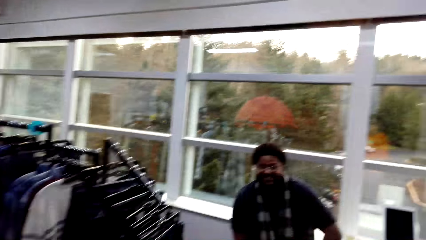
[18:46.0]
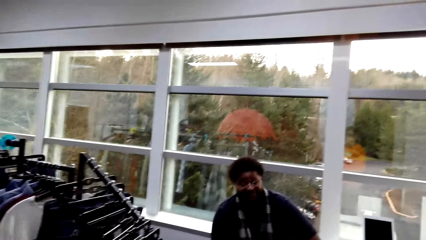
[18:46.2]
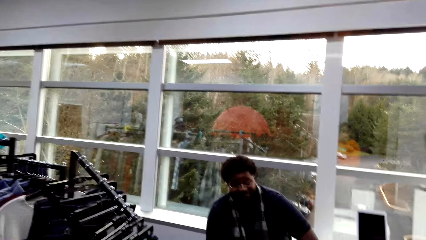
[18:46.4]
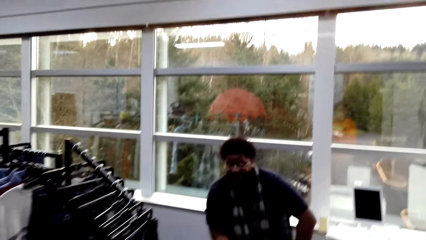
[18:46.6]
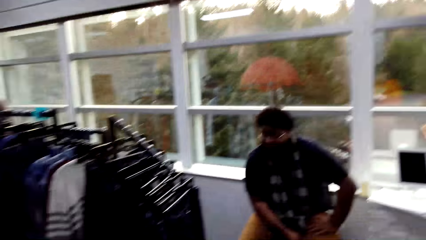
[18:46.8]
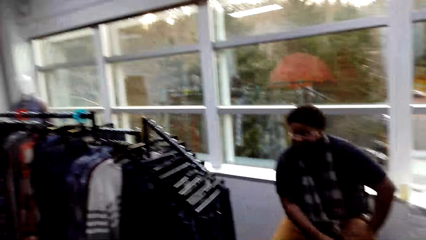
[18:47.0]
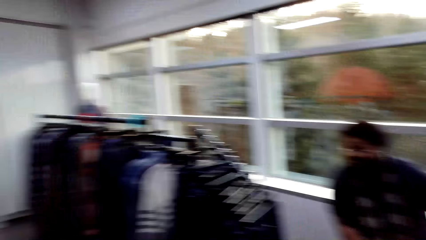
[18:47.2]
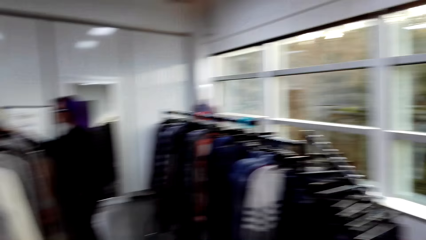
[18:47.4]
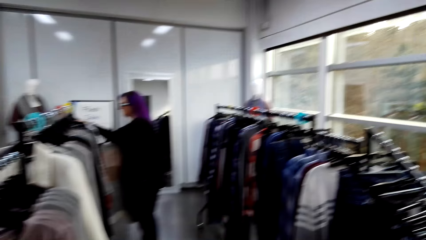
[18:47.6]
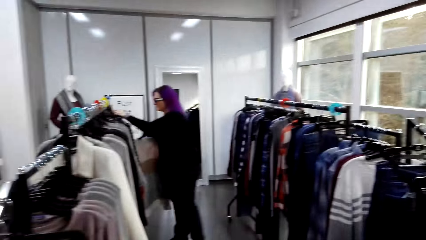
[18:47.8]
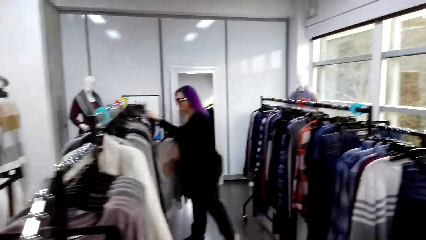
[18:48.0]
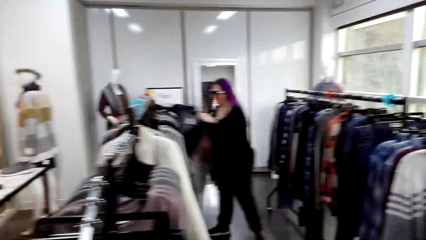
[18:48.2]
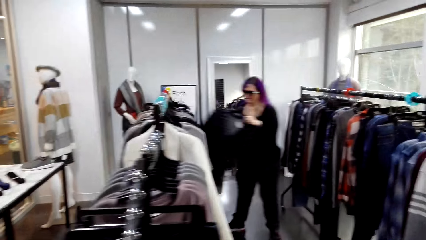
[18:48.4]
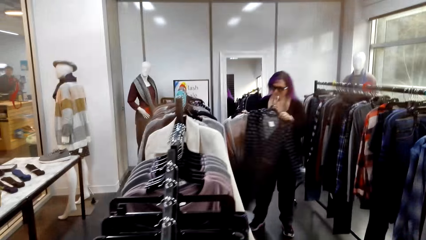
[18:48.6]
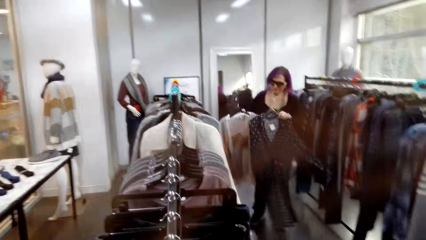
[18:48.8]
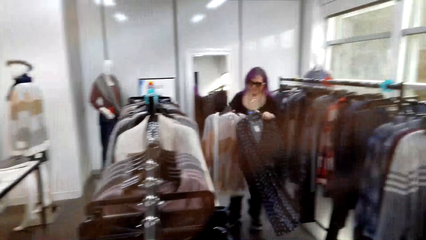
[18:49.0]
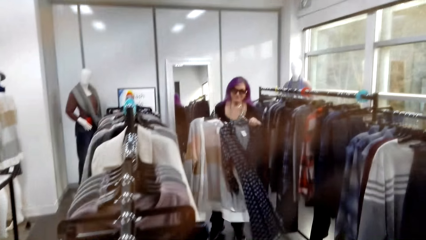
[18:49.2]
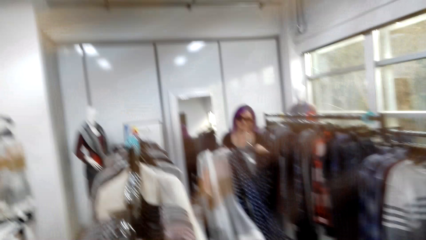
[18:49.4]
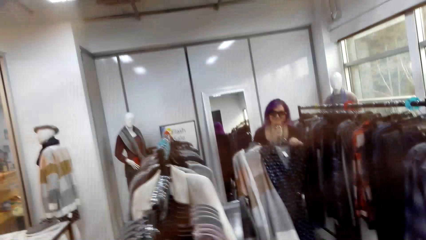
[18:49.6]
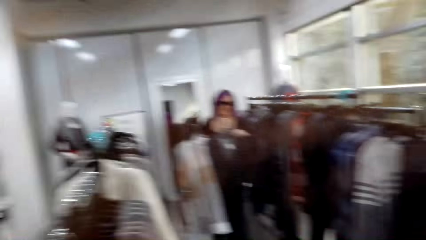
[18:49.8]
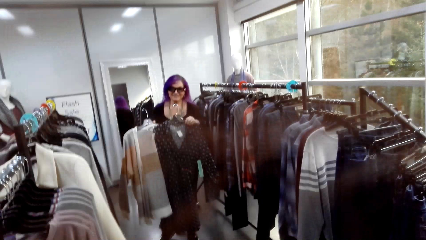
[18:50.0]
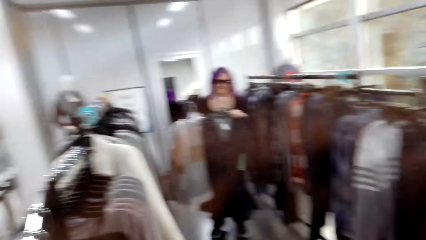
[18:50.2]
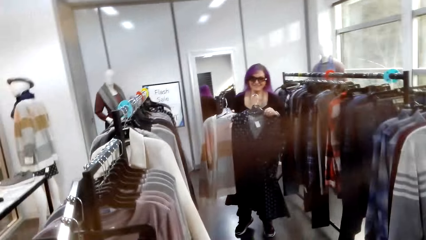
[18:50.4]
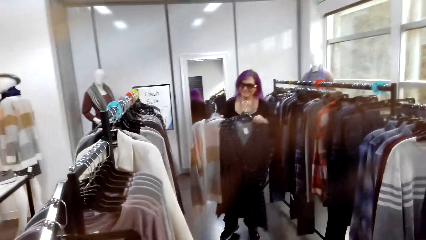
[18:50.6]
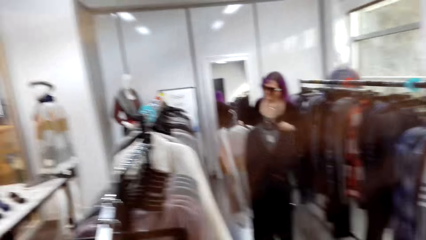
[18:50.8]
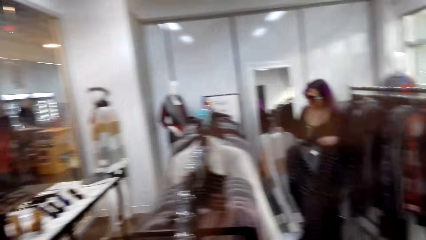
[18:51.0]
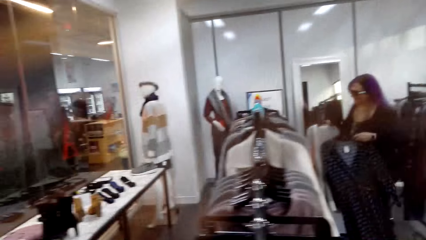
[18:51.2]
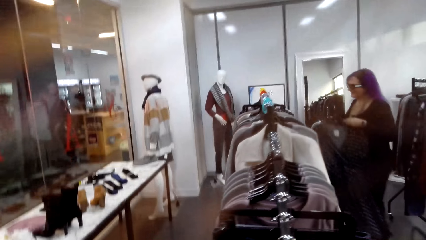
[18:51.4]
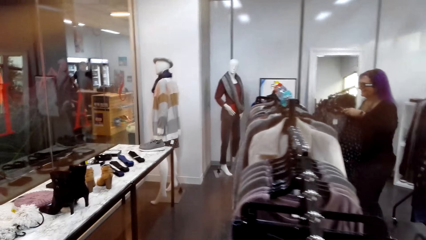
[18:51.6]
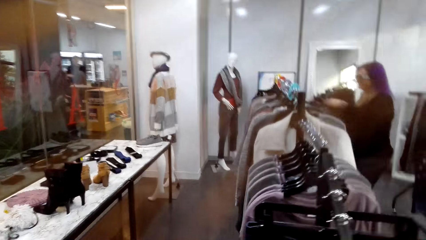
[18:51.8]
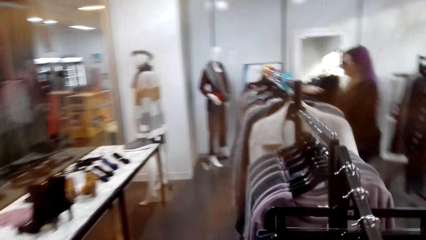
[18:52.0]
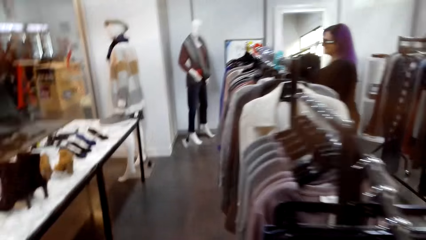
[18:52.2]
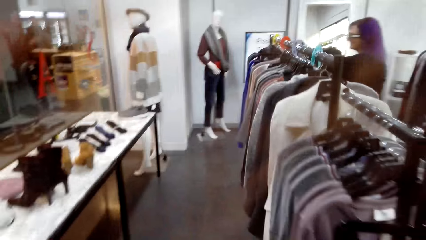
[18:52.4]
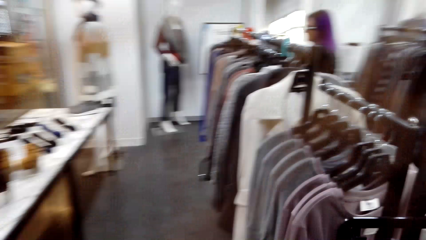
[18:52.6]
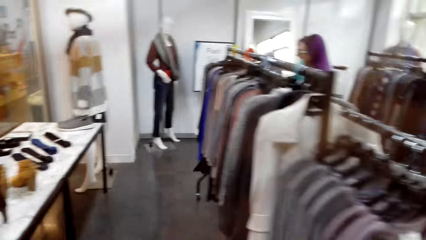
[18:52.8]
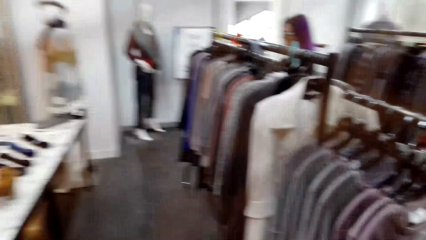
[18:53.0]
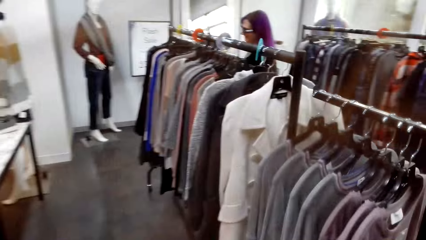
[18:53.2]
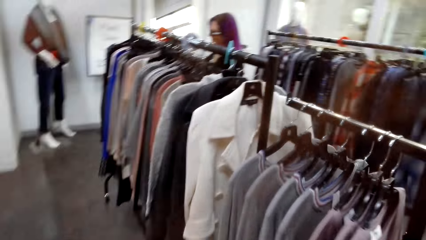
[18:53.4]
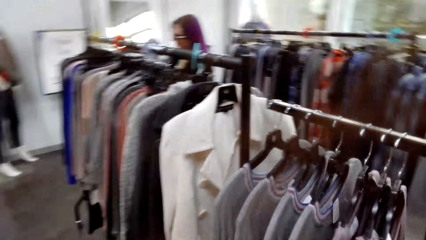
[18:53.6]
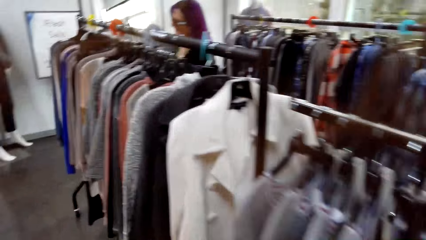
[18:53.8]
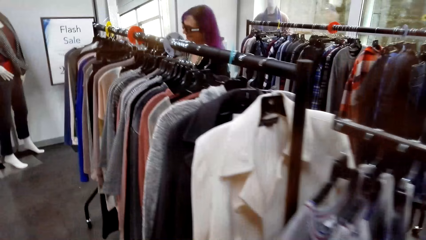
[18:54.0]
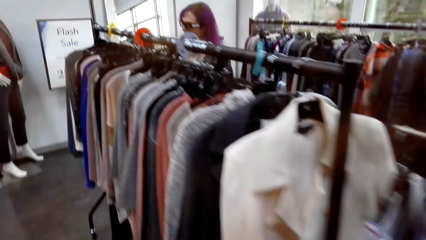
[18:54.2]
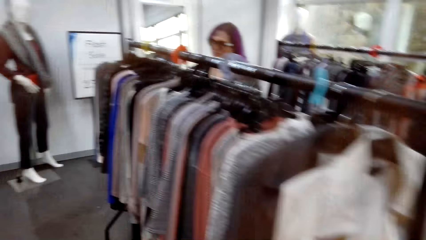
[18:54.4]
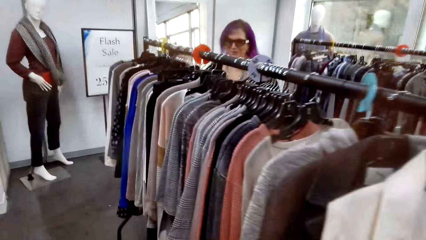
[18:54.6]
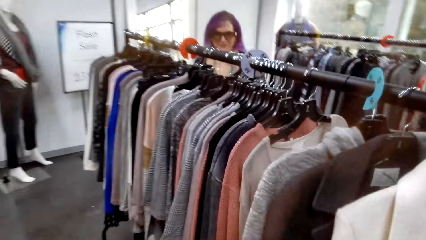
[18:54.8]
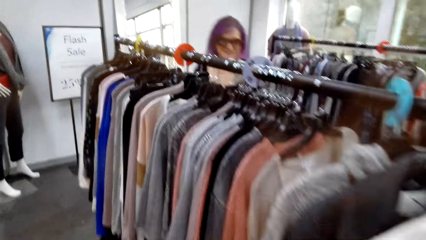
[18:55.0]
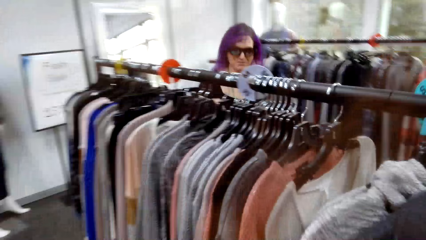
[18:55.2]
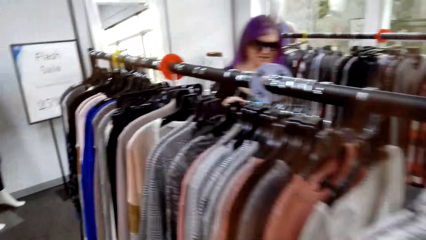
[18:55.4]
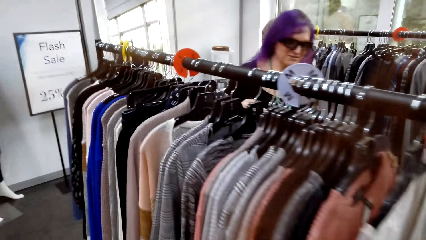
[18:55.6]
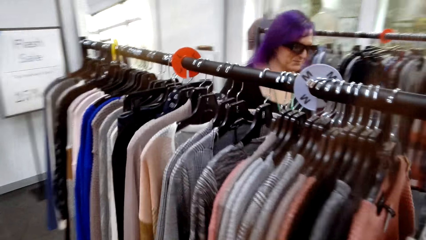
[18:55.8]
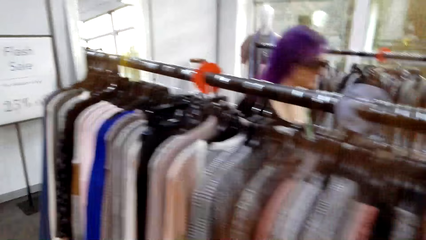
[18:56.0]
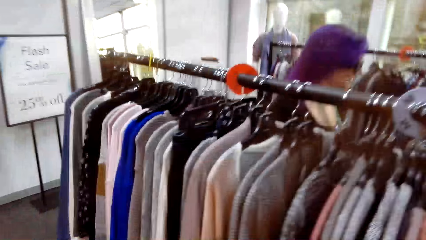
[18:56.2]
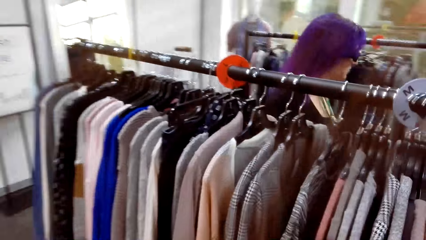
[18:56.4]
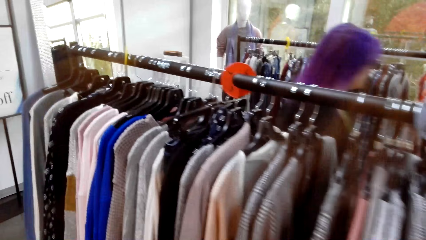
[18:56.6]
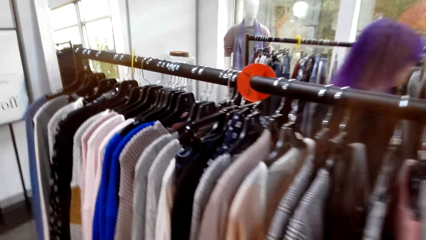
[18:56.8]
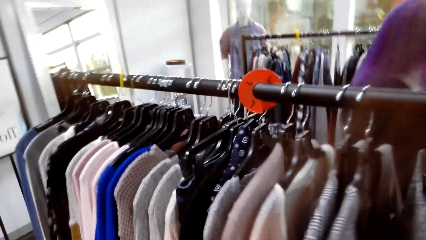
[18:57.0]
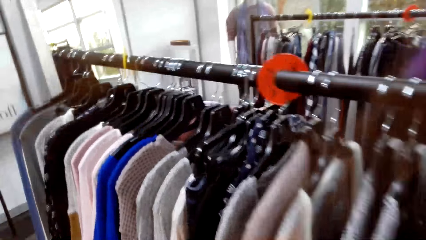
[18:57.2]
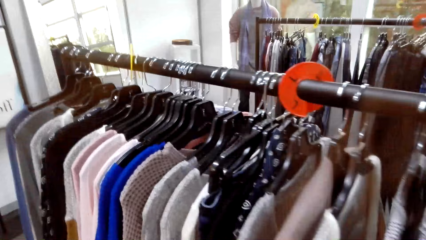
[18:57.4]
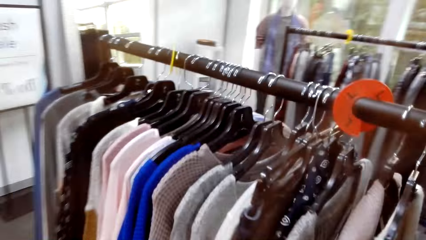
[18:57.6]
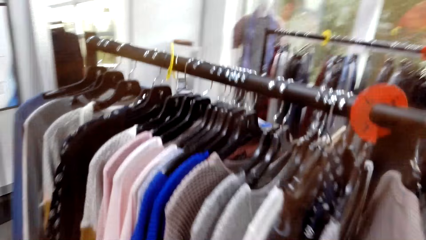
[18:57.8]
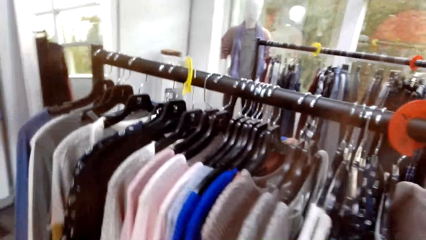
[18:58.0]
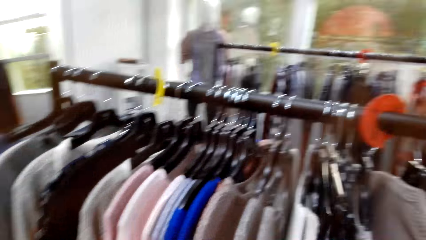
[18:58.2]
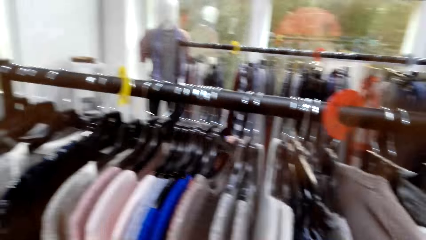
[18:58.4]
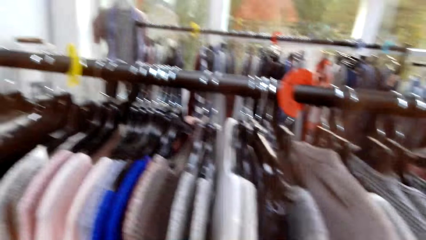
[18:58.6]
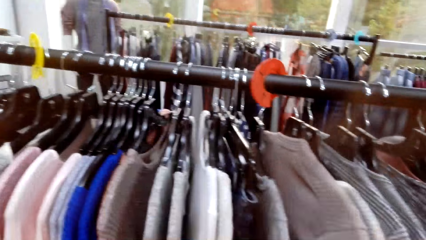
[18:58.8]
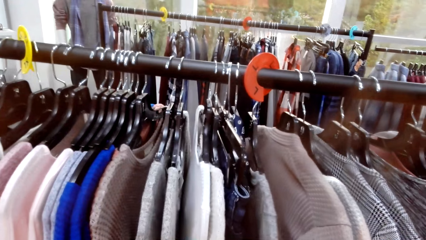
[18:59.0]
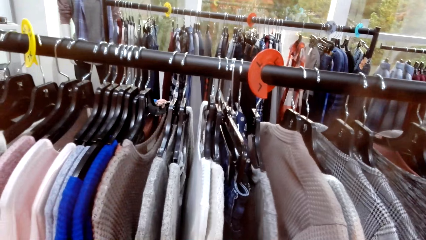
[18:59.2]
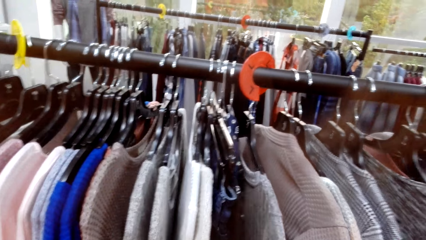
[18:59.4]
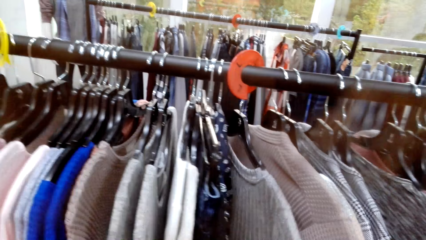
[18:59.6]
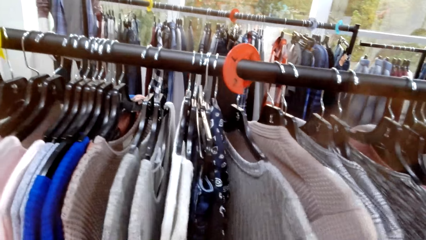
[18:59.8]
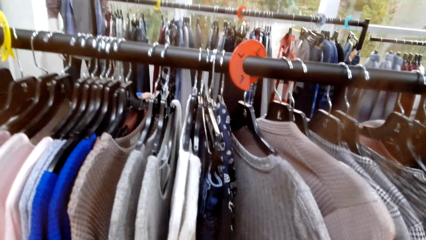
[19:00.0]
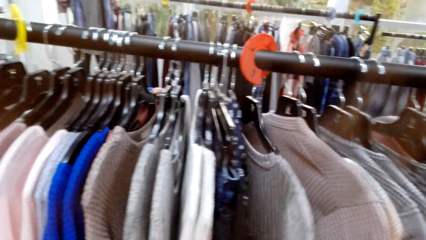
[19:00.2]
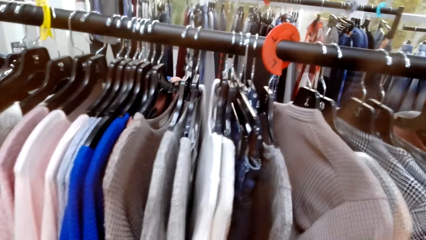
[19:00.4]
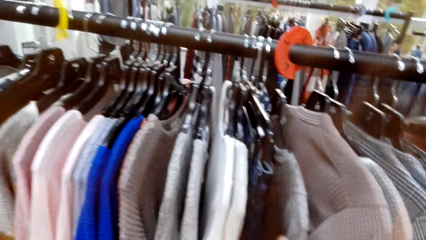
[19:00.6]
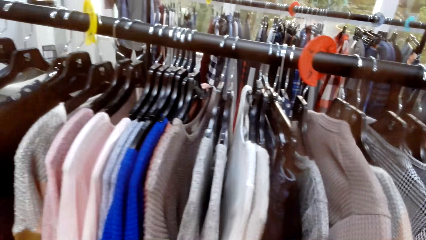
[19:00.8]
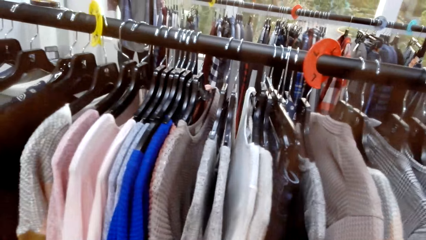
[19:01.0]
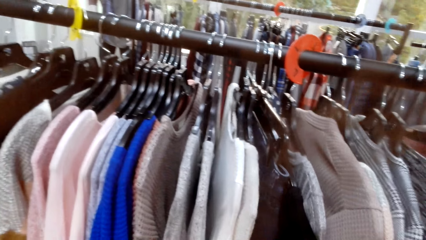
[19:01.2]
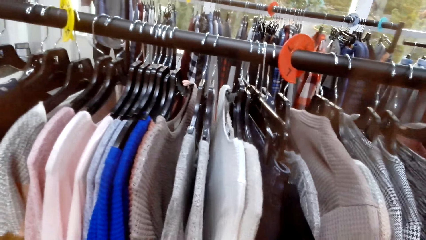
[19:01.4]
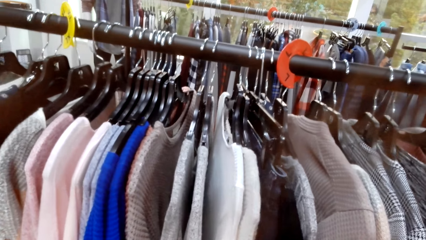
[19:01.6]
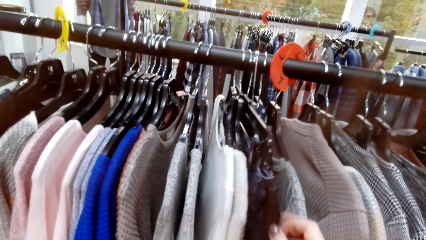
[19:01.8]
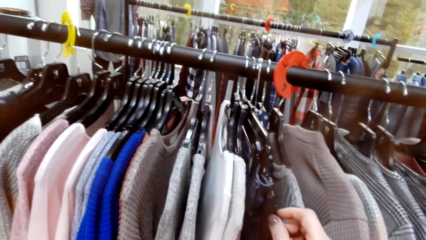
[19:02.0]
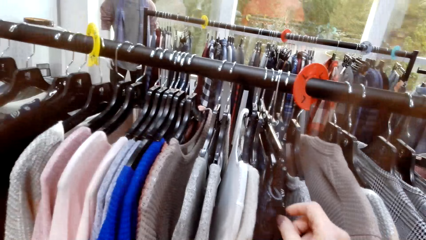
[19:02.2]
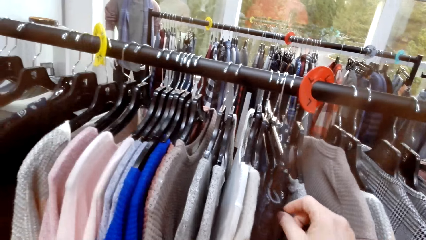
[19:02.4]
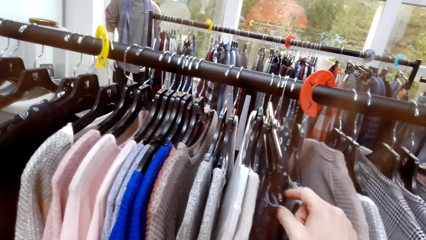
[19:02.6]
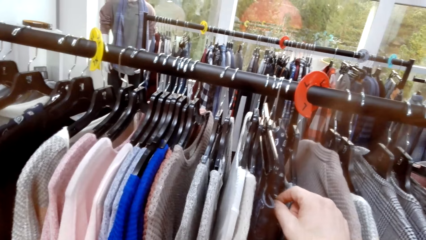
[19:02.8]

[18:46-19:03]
The camera wearer walks in the clothing shop. They look at a man. A woman speaks to the camera wearer. The woman picks a cloth from the hanger. The camera wearer looks at the woman. They speak to the woman. The woman holds clothes with both hands. The camera wearer puts back the cloth on the hanger. They walk in the clothing shop. They look at the hanged clothes. The woman speaks to the camera wearer. The camera wearer walks in the store. They look at the clothes on display. They look at the hanged clothes and speak to the woman. They hold the cloth in the hanger. They touch the hanged clothes. They hold clothes in the hanger.
